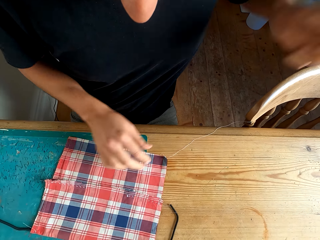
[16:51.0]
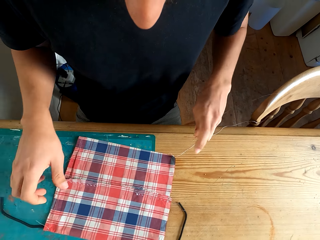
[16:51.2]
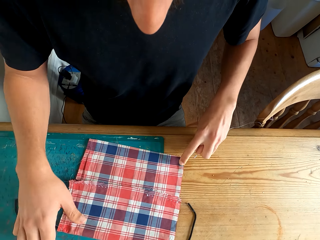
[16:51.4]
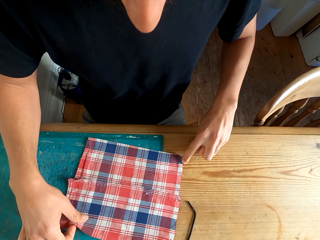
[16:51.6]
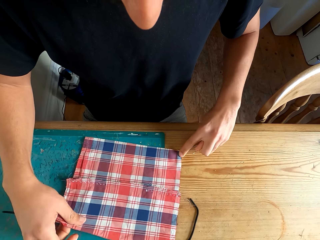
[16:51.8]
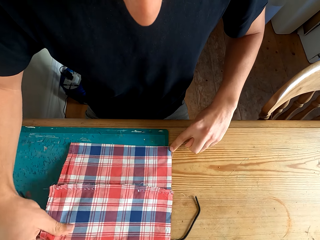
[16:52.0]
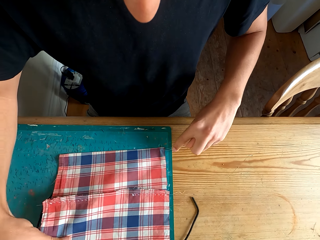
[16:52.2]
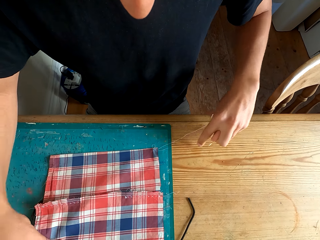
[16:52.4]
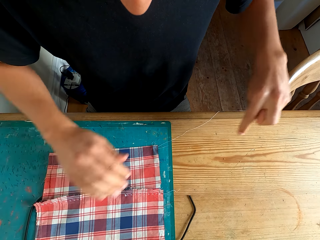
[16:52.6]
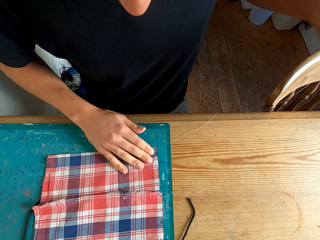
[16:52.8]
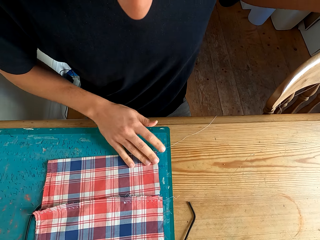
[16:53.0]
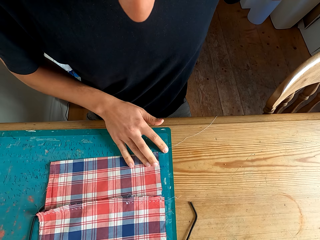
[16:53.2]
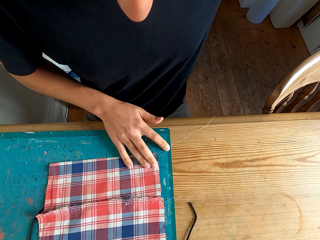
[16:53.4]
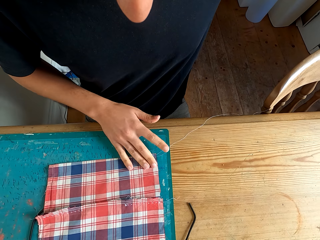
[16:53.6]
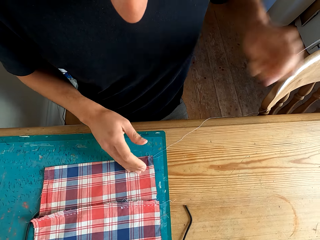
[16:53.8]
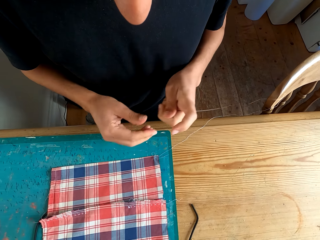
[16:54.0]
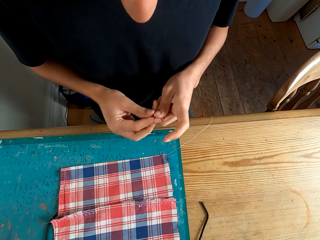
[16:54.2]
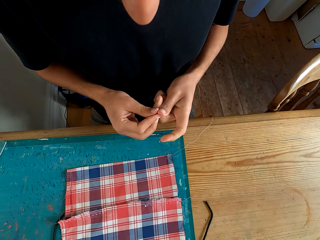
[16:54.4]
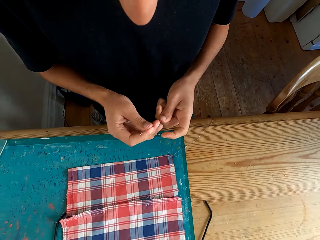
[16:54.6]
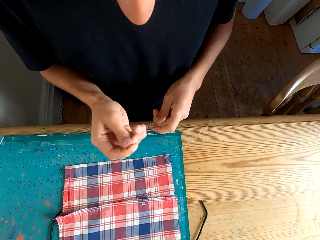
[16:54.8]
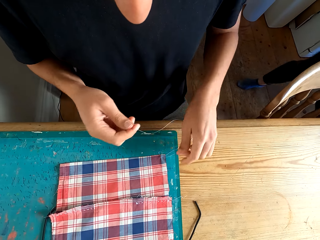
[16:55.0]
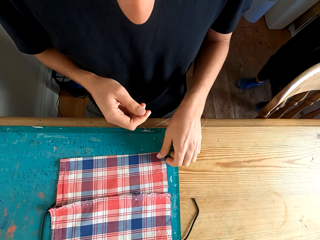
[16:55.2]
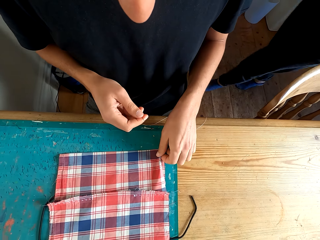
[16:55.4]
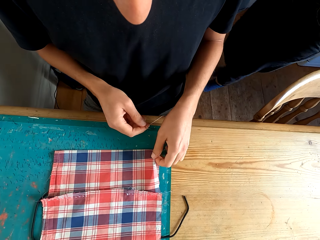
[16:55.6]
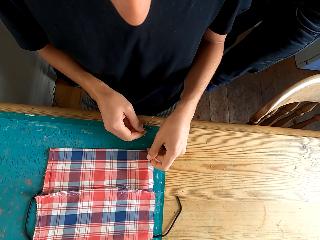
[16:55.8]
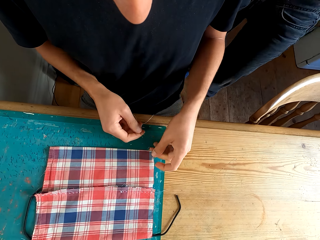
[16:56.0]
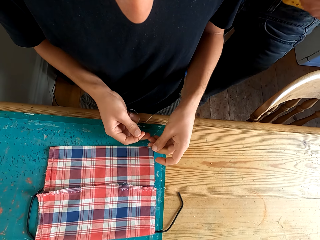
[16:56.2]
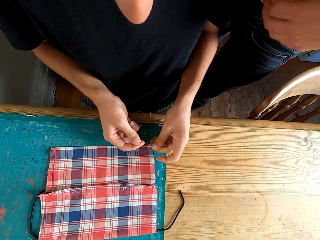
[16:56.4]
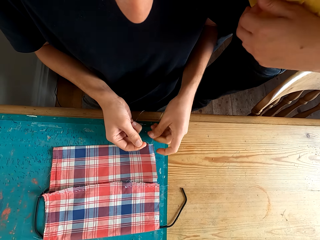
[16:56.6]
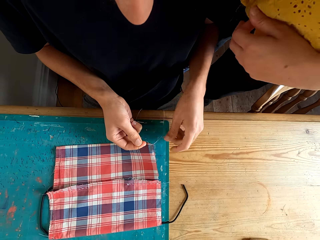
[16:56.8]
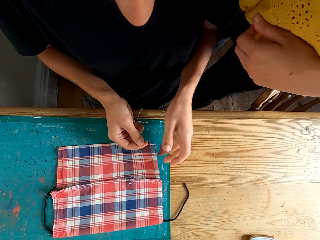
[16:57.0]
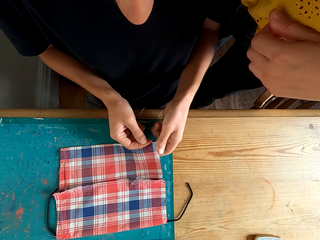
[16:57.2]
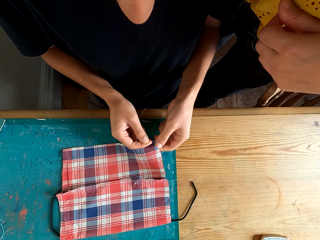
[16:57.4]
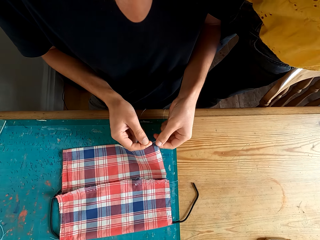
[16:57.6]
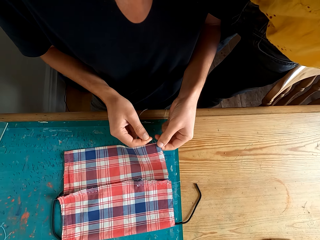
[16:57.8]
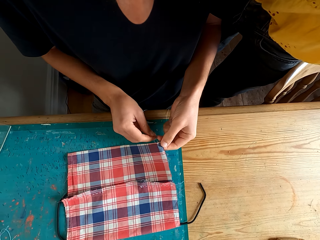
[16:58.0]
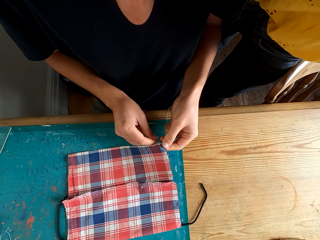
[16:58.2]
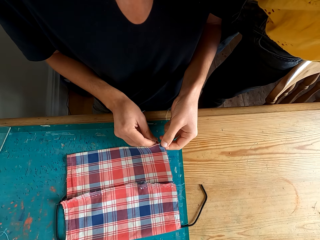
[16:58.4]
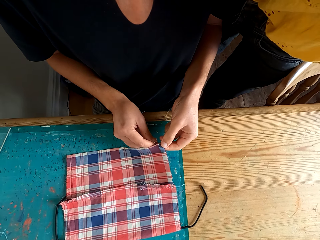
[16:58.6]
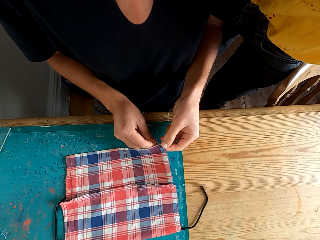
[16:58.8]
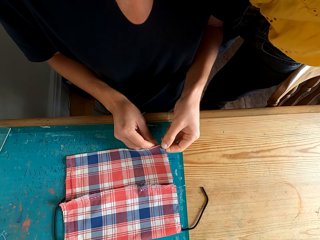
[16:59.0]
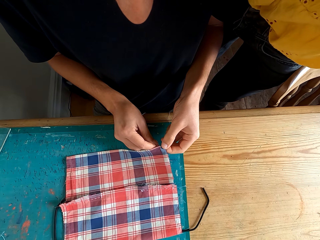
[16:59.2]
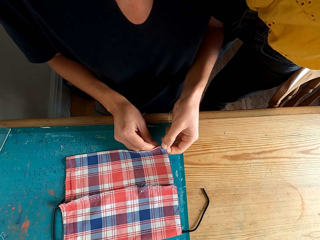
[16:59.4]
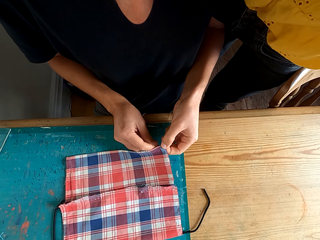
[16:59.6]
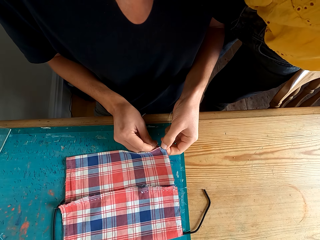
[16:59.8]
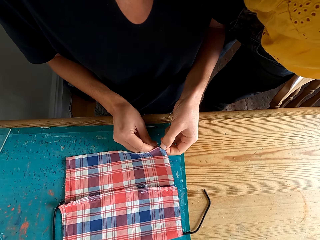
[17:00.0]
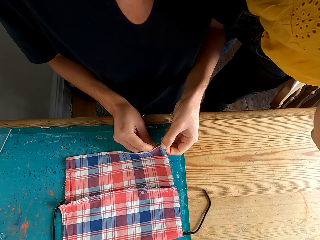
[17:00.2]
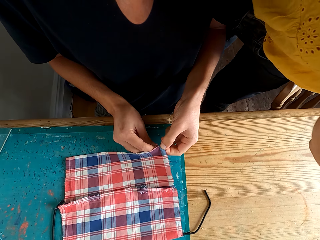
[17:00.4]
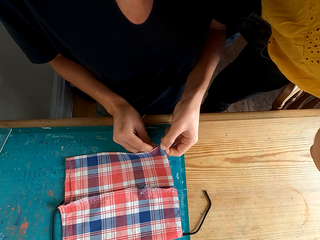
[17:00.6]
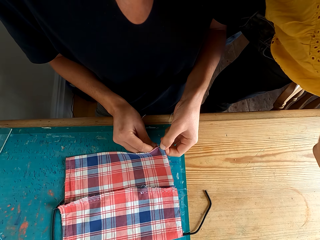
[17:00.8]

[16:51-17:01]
The camera wearer moves the cloth with hands. They converse with a female.

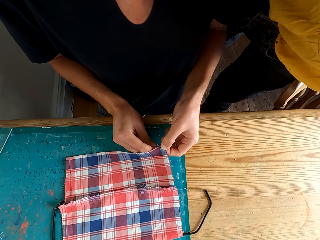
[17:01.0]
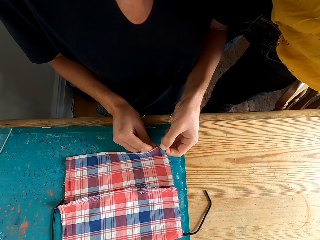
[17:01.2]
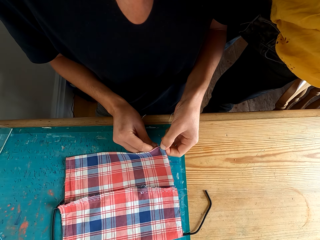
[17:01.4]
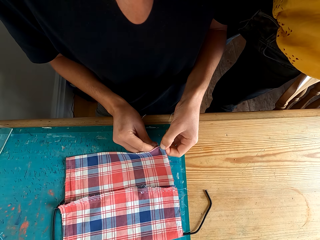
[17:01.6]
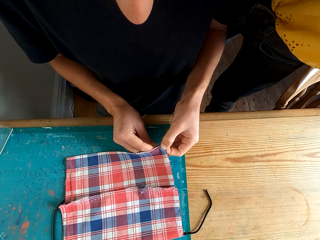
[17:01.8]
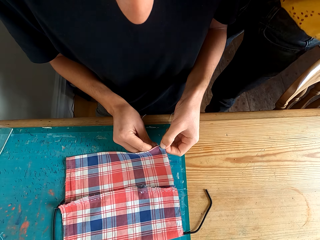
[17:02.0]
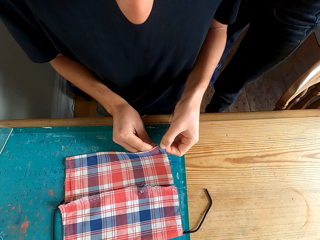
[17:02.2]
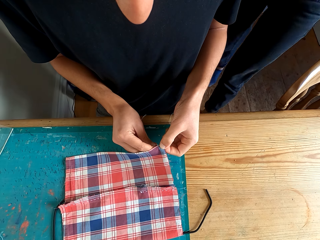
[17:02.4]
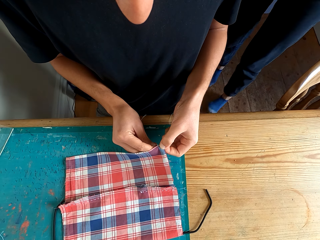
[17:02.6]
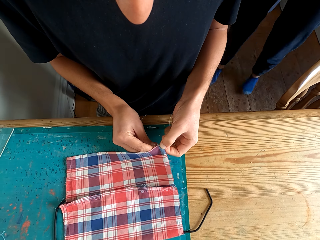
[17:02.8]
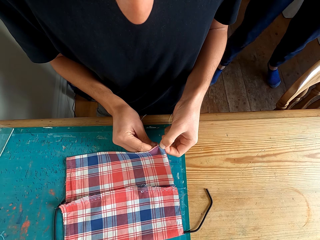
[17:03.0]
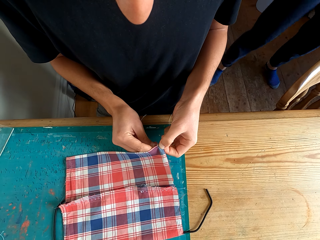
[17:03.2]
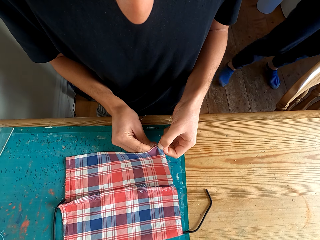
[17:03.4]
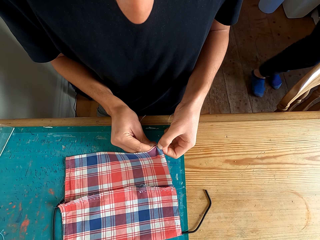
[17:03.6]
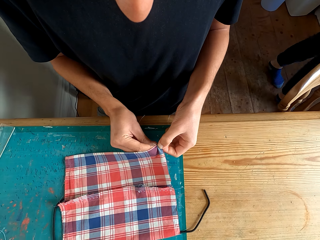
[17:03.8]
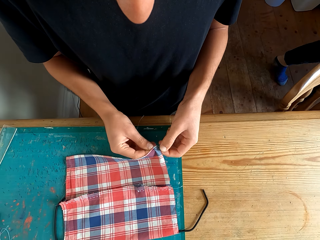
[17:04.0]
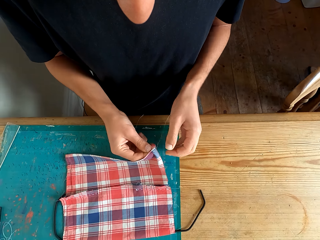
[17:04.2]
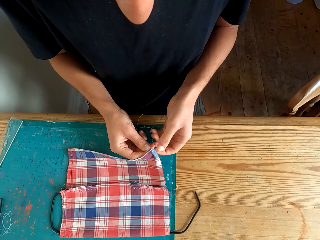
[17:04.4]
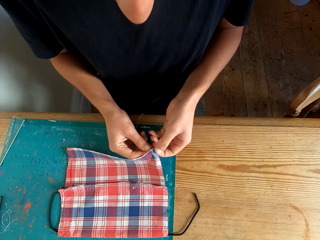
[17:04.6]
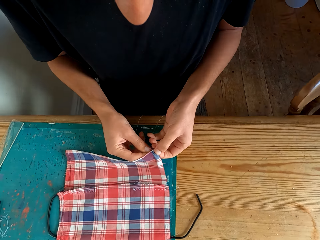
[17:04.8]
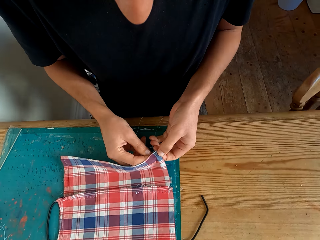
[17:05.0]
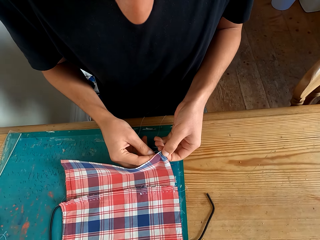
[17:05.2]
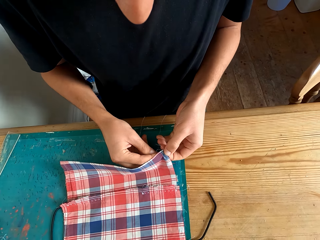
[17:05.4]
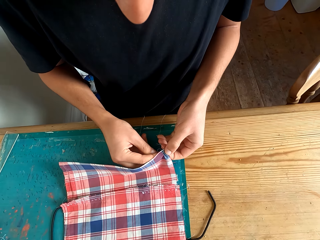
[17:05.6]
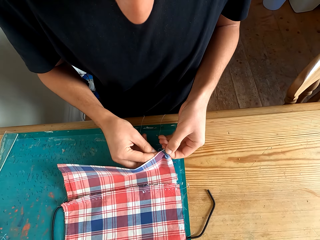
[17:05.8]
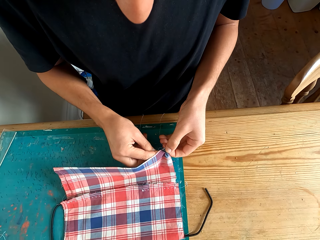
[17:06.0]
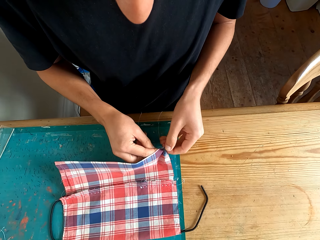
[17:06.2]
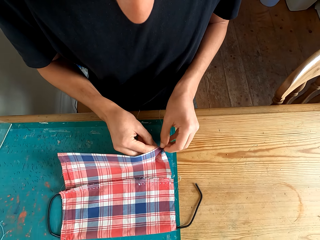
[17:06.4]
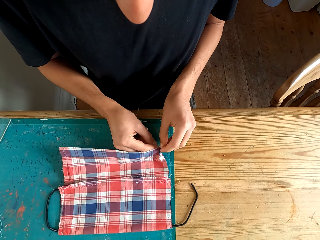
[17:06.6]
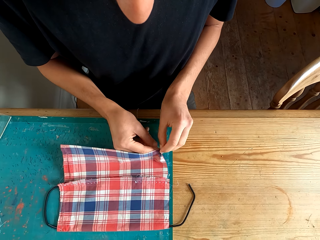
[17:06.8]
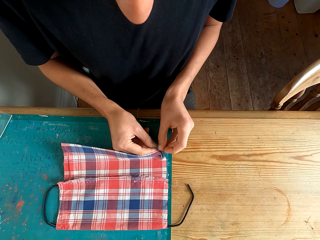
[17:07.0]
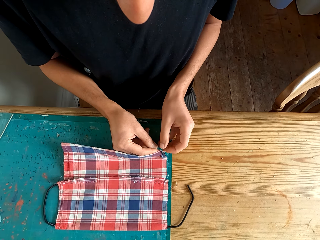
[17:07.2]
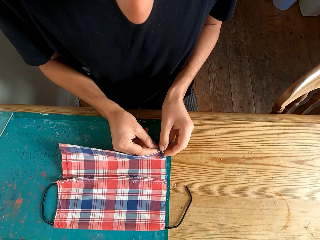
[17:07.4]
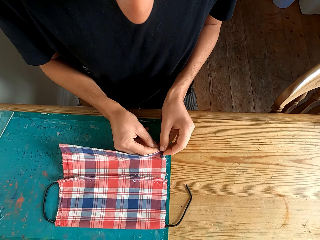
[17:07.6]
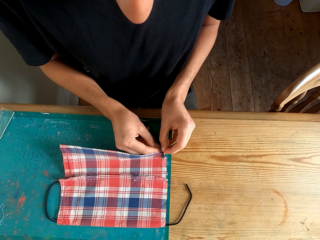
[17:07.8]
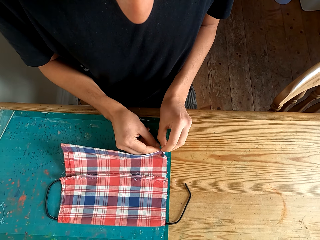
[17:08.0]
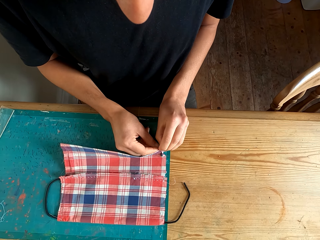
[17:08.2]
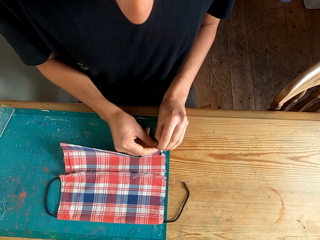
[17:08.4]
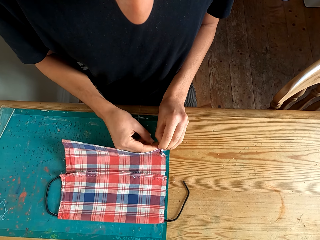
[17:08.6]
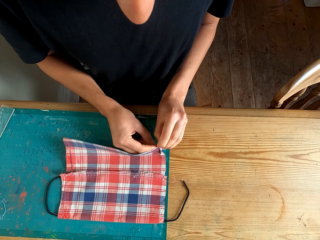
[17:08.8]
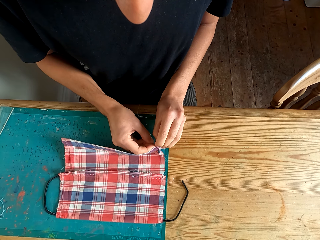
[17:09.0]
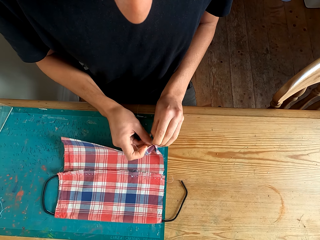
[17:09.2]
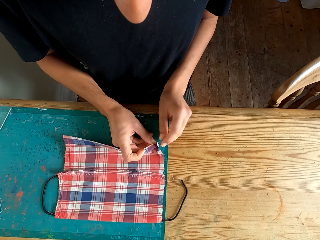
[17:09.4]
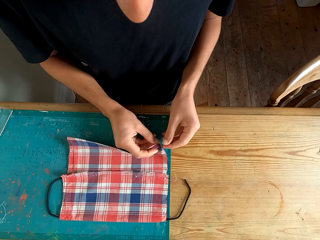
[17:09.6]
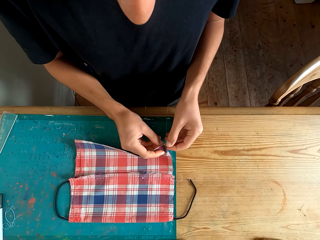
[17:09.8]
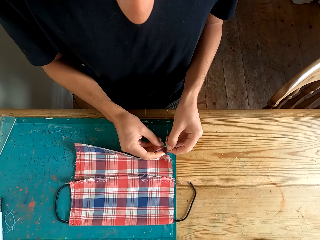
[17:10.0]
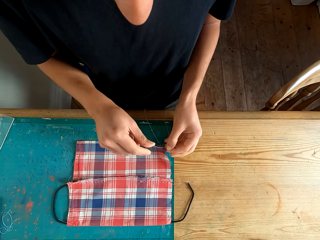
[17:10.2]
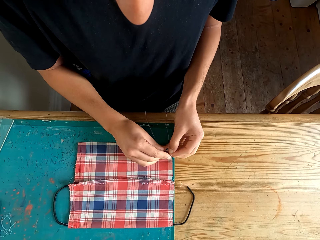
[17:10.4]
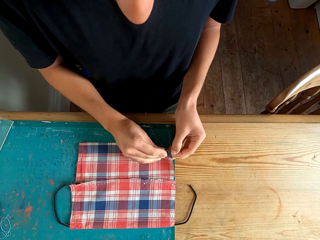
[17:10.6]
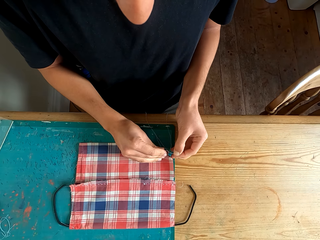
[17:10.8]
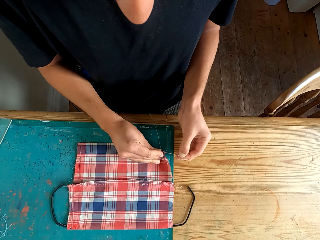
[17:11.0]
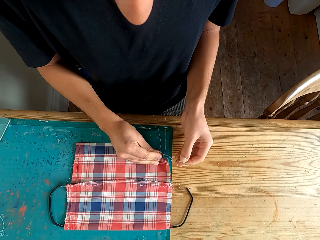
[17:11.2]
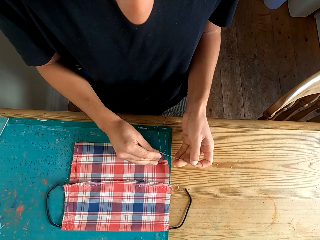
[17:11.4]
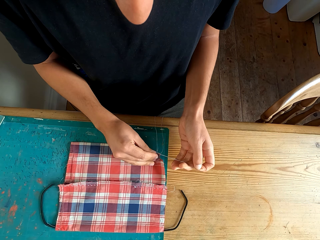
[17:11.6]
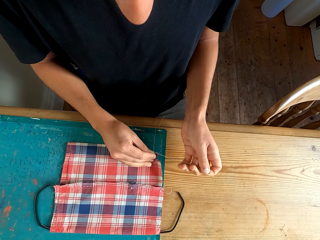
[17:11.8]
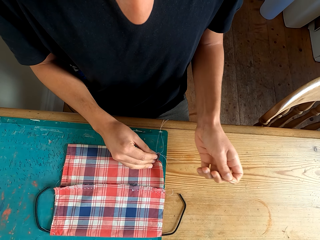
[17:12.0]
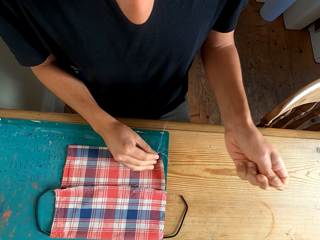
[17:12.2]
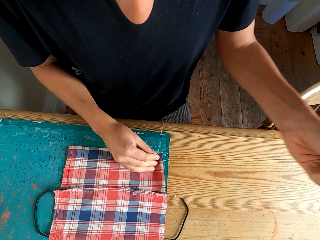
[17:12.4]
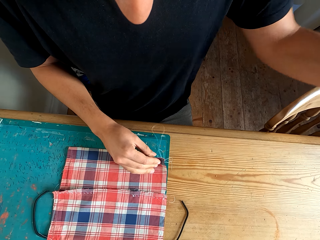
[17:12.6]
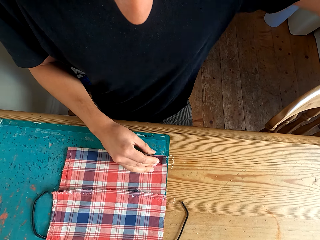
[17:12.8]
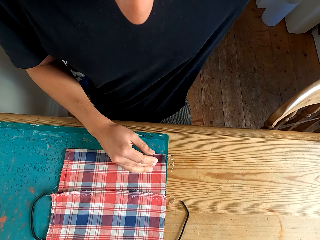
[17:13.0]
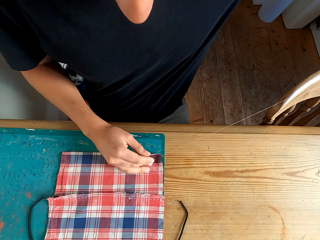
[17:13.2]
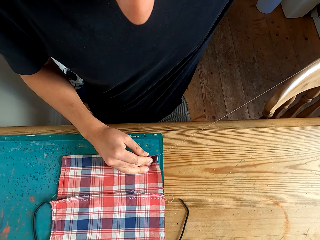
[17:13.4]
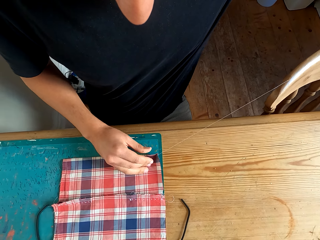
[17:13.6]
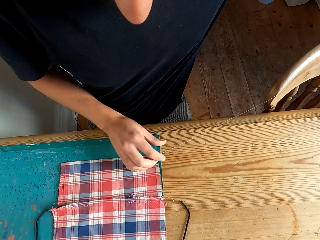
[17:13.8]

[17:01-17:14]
The female walks around the house. The camera wearer stitches the cloth with a hand.
